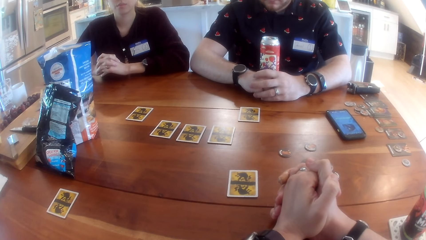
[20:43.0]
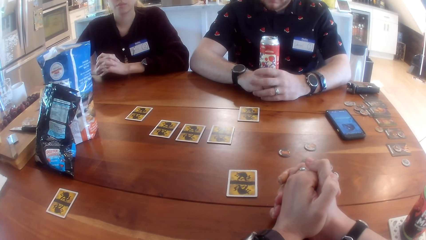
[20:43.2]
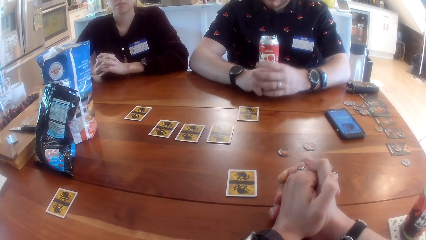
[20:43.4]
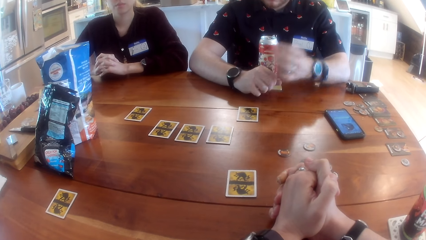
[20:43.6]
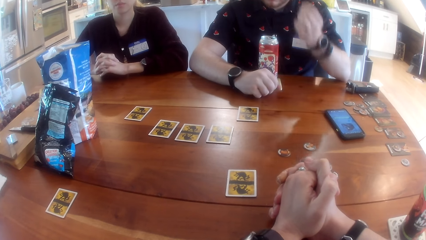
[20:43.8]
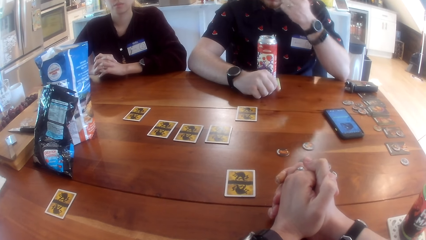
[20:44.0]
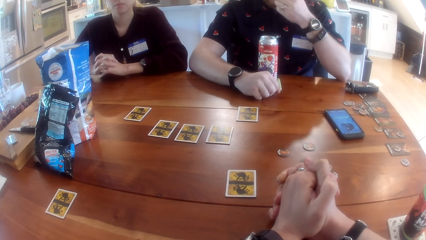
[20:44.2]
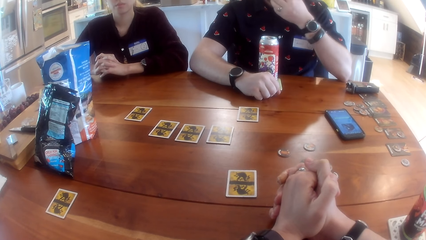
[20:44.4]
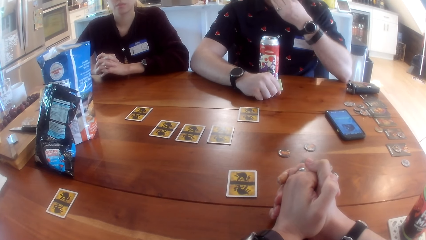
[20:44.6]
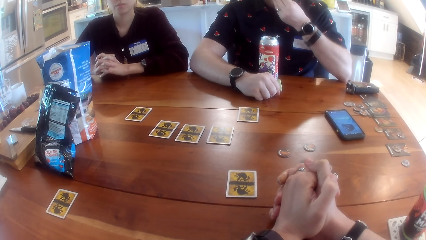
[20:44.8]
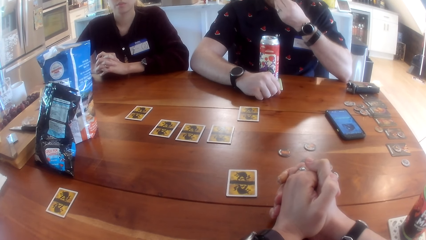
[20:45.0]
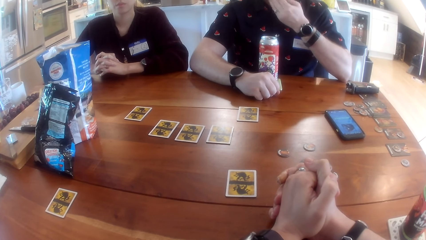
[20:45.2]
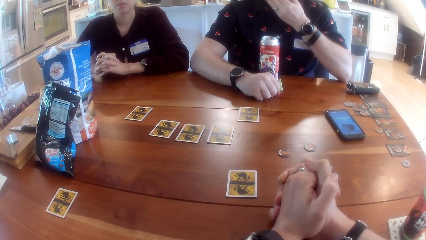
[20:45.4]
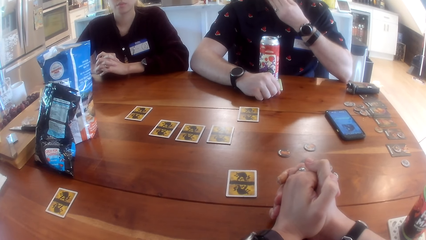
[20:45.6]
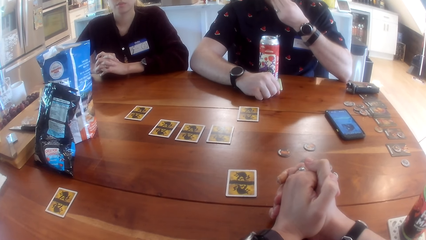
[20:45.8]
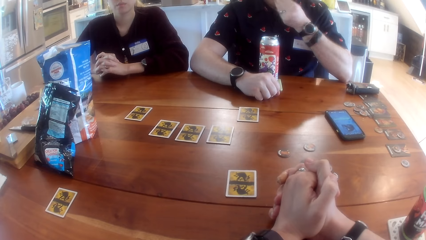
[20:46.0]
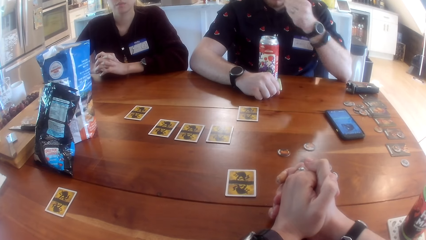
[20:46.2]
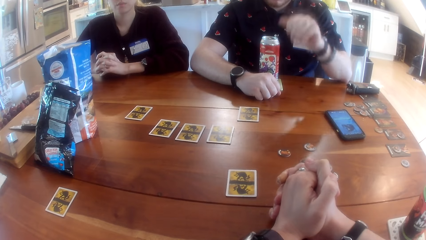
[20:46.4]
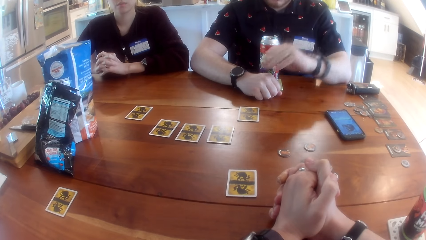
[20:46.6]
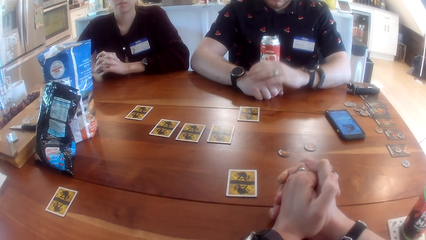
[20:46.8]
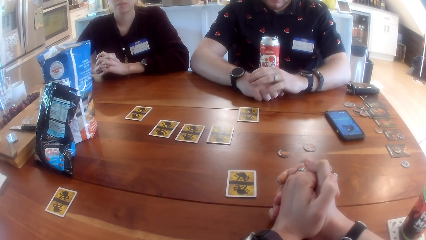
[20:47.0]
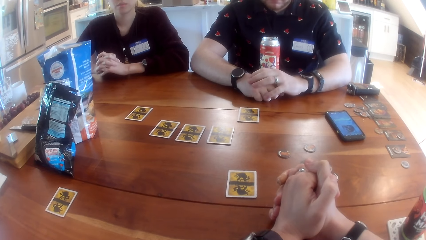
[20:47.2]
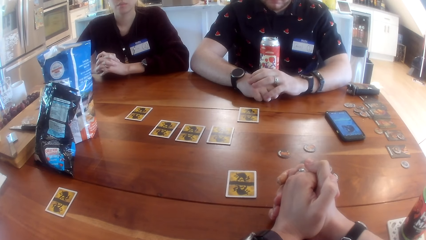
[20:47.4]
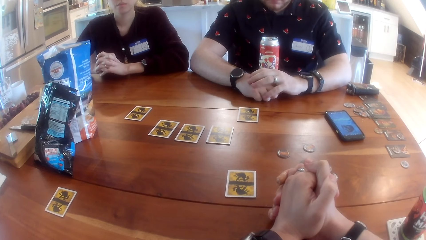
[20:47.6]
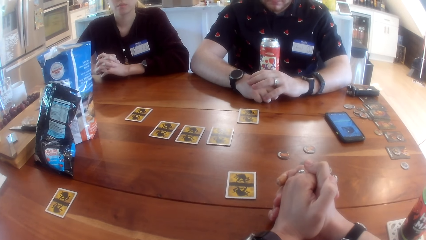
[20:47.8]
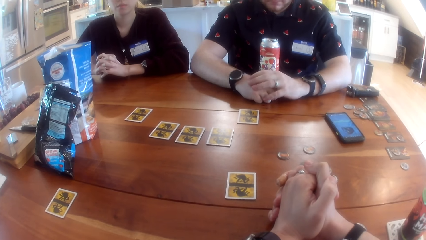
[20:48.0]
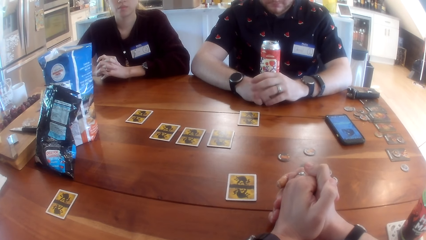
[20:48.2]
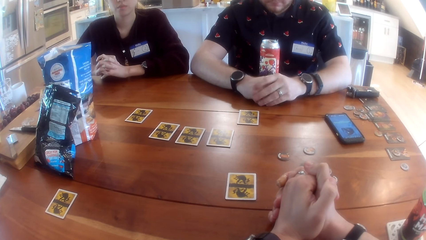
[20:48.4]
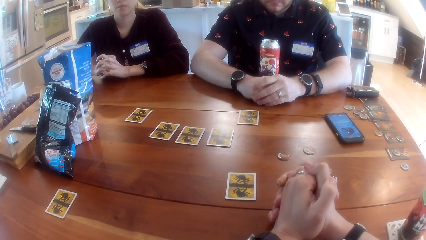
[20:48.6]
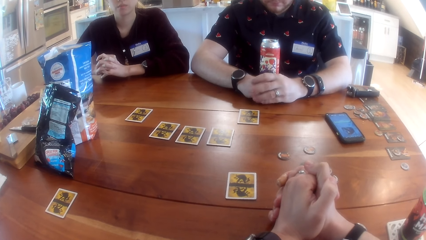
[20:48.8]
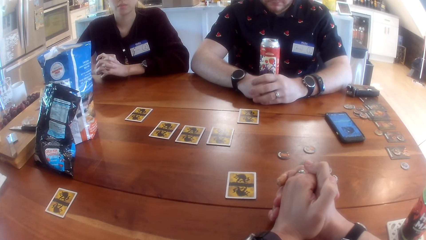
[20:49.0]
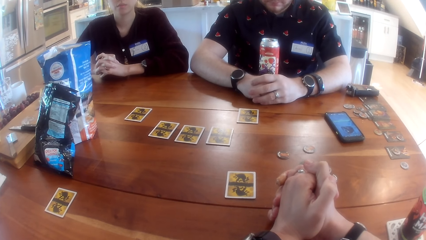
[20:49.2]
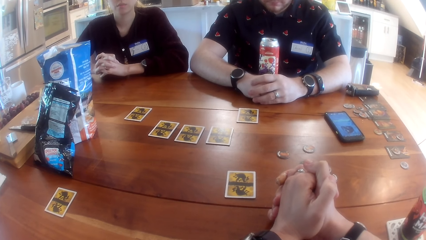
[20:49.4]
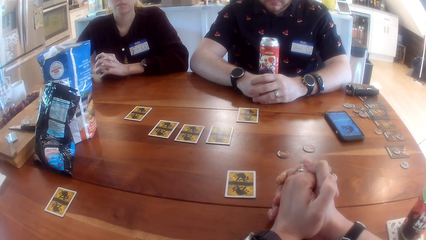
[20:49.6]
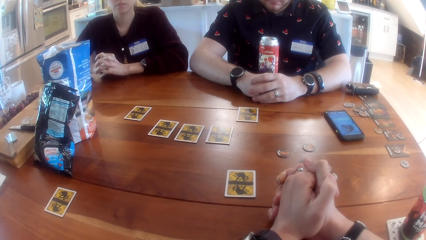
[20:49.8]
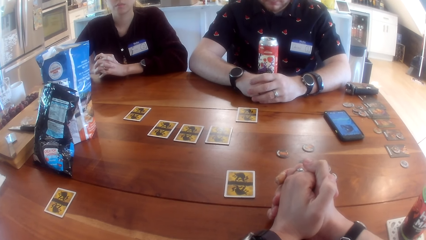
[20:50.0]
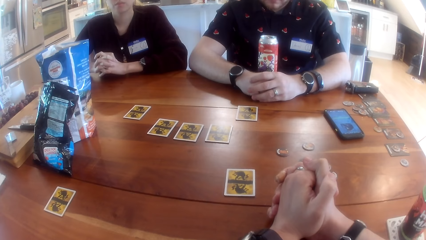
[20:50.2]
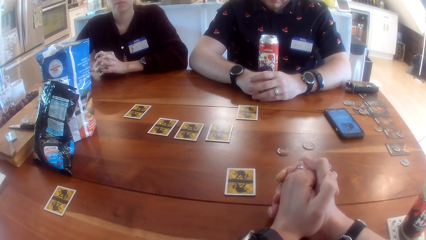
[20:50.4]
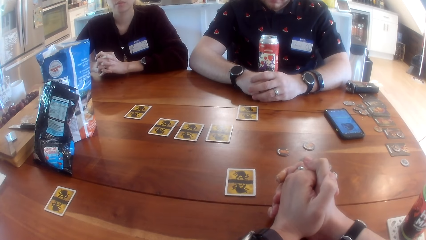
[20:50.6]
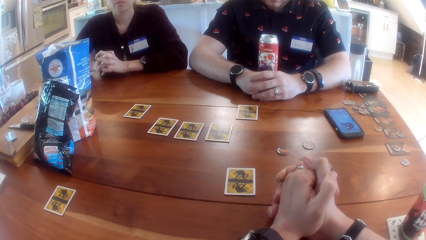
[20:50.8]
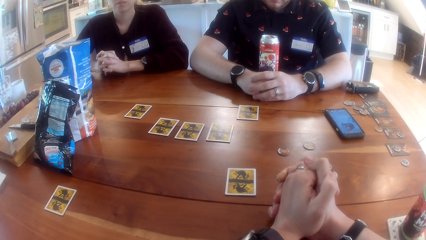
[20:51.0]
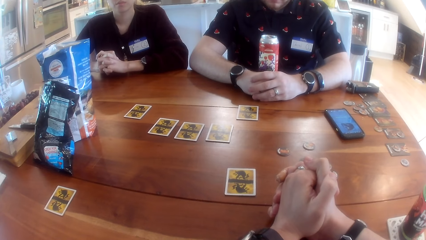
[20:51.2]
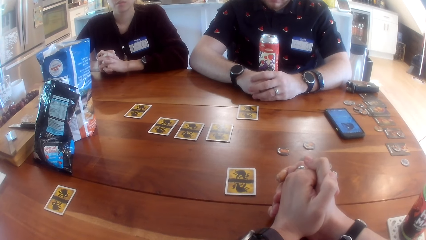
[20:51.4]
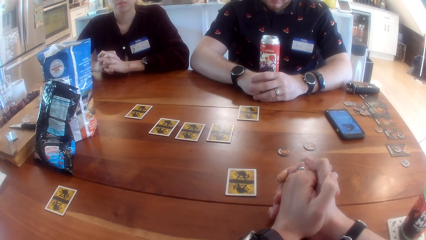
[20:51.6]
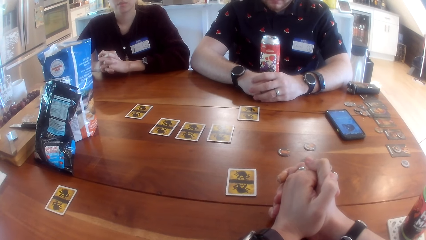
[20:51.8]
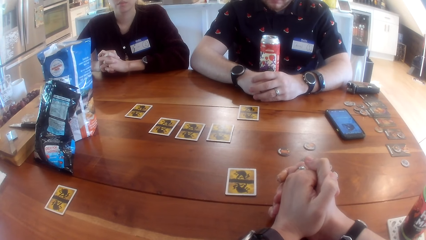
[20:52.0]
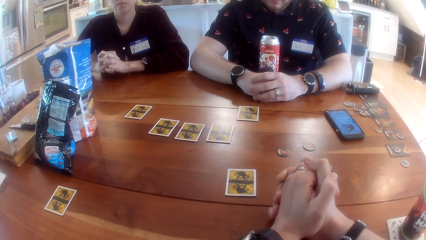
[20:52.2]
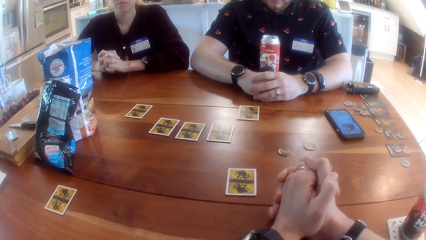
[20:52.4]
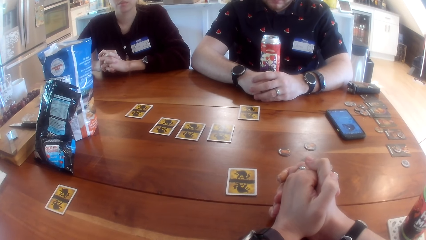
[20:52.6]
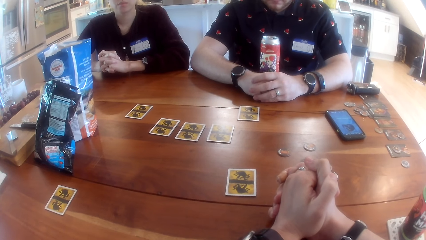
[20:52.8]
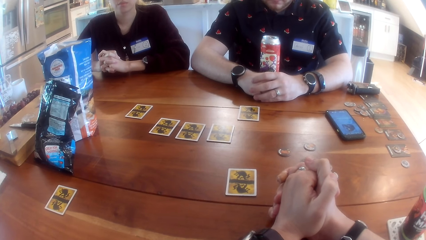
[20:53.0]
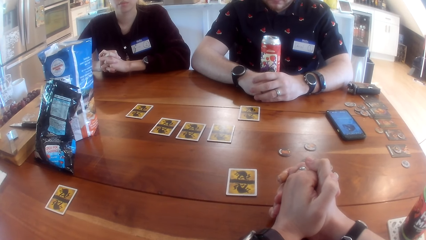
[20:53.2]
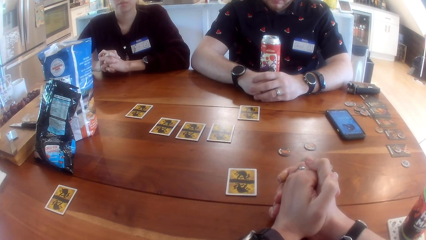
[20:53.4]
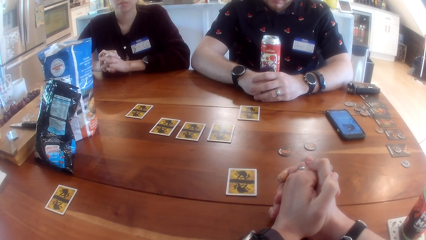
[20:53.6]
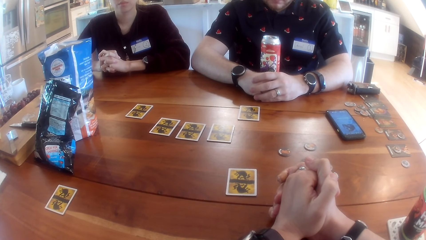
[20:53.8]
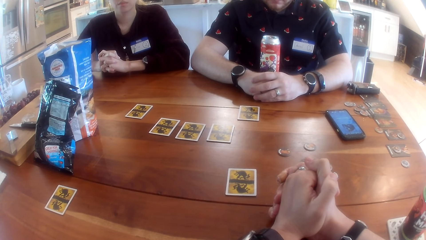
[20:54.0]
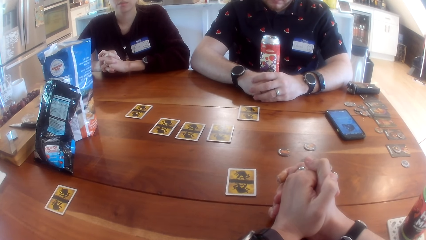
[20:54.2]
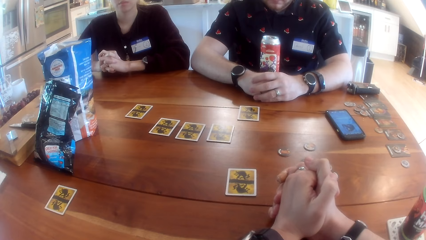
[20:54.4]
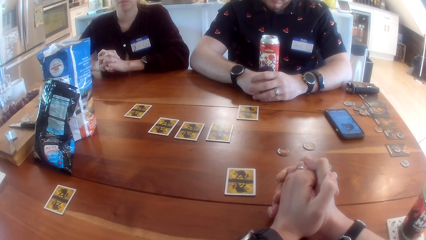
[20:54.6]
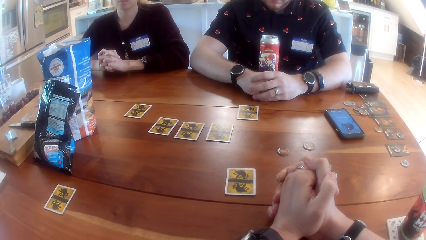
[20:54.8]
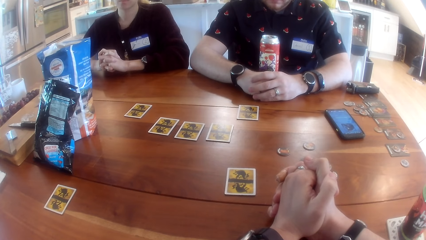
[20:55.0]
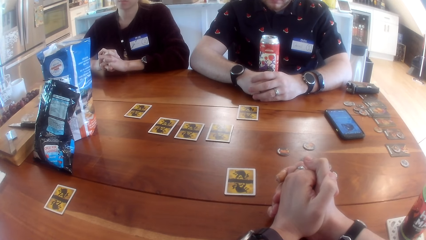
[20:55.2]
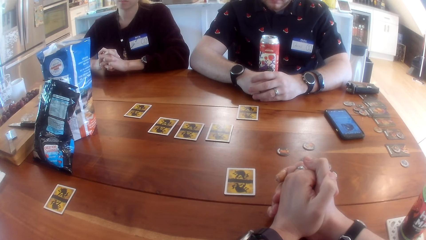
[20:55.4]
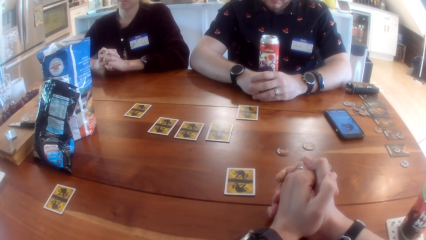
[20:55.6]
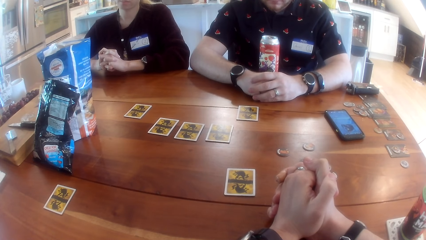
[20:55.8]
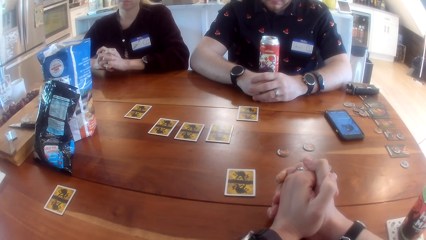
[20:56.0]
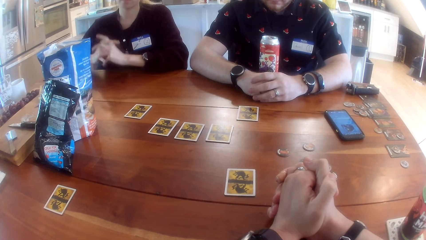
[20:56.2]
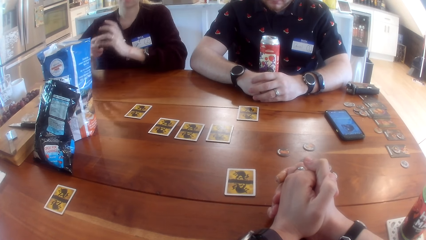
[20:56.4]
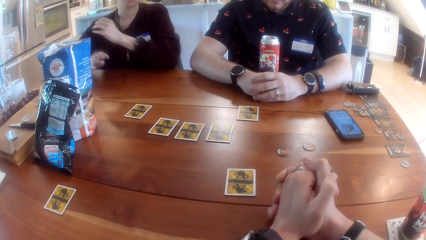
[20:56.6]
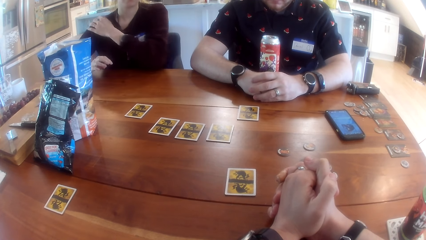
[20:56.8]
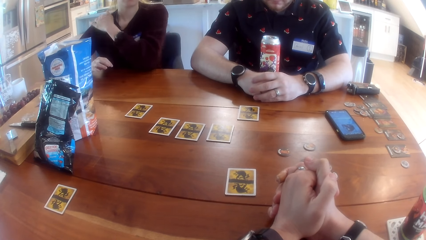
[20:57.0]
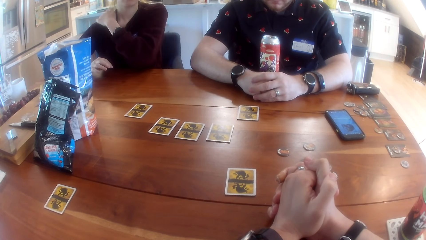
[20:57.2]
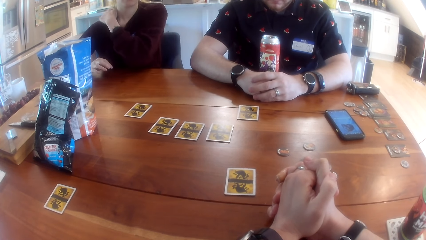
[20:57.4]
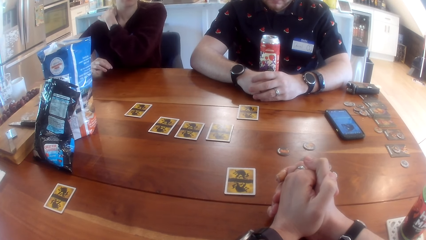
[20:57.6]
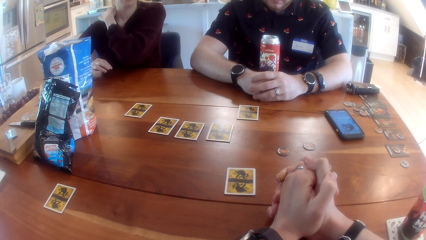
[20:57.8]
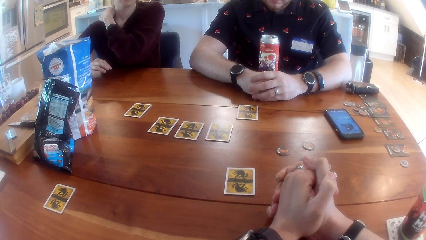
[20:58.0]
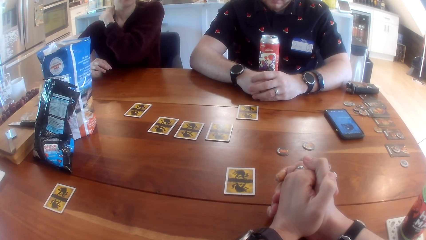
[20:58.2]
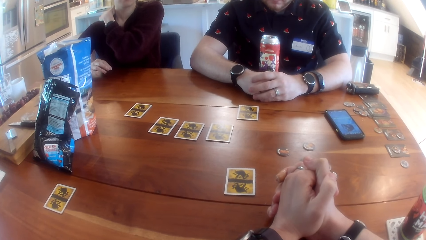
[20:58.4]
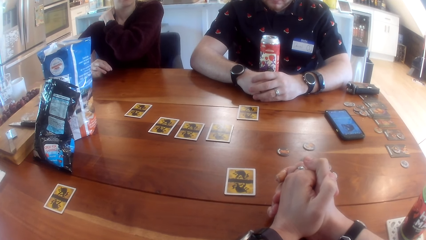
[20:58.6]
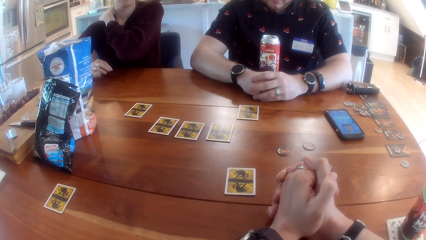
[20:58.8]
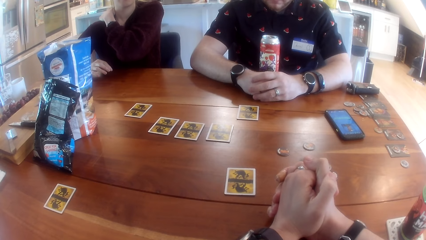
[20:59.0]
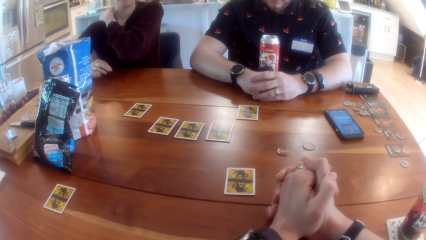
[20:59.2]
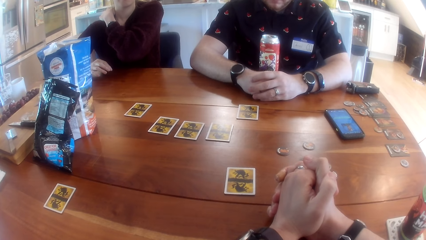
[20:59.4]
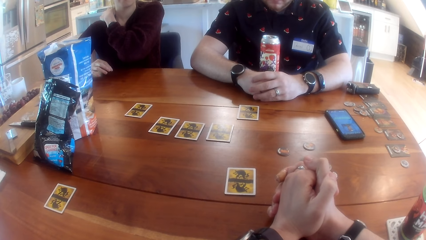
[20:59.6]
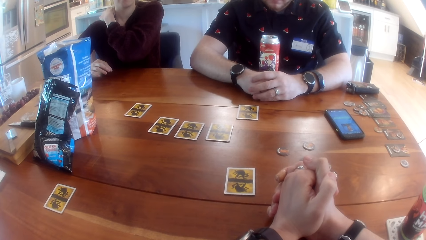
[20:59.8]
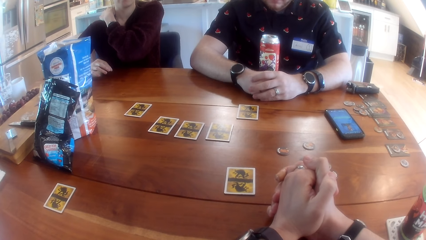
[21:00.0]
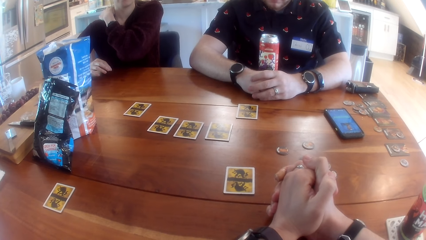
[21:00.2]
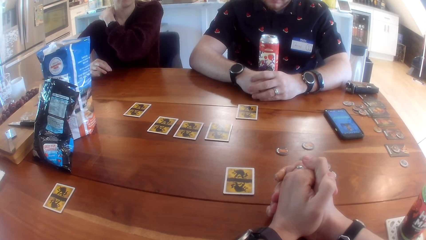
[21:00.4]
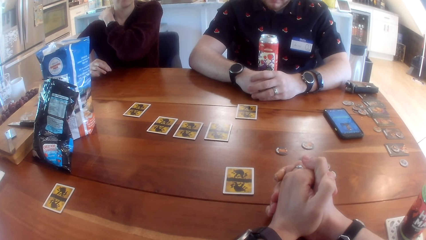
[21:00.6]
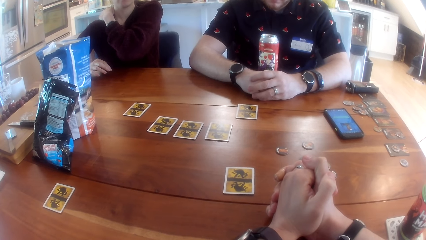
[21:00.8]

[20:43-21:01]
A man lifts his hand and puts down his hand. The camera wearer listens to the music. A lady scratches her shoulder.
